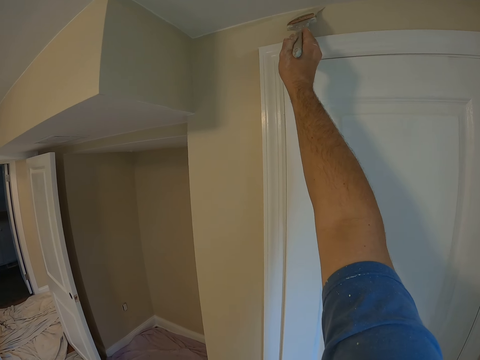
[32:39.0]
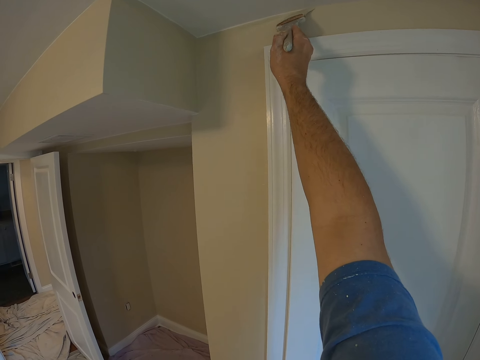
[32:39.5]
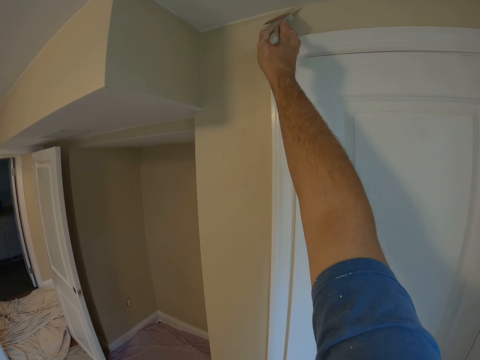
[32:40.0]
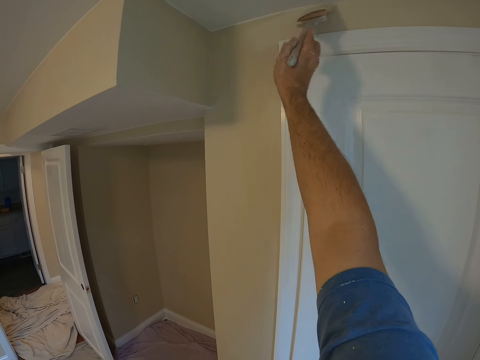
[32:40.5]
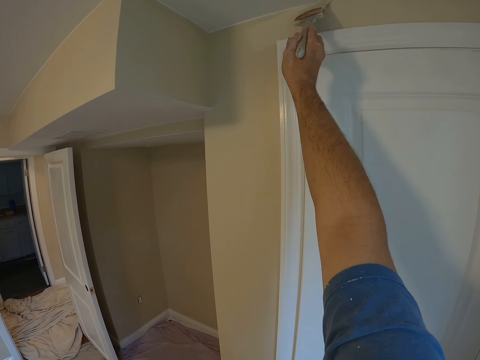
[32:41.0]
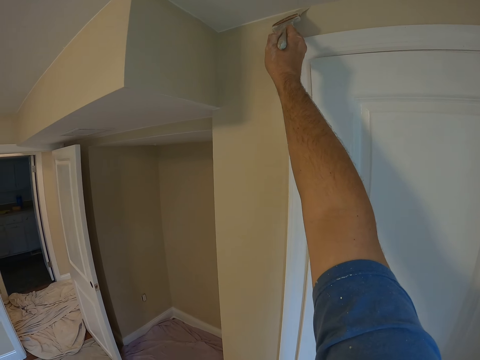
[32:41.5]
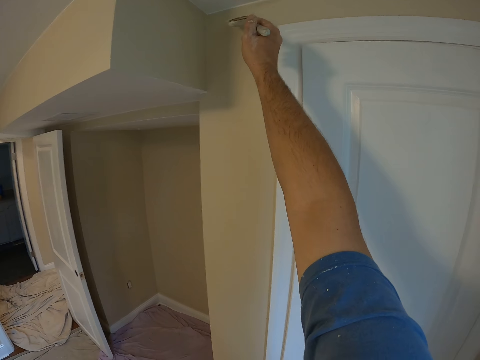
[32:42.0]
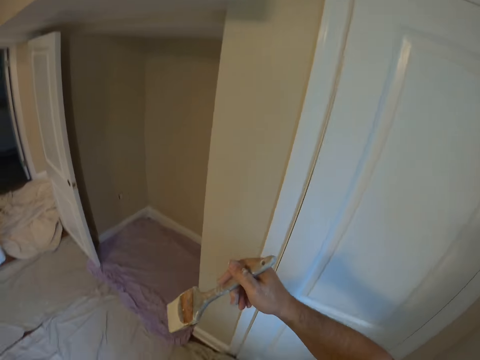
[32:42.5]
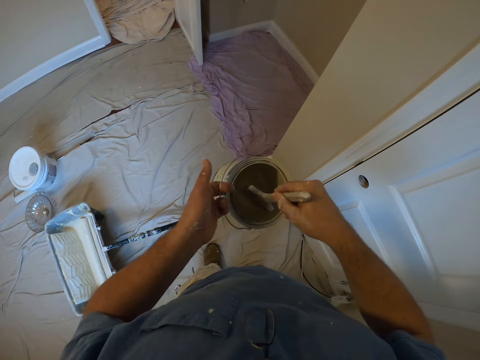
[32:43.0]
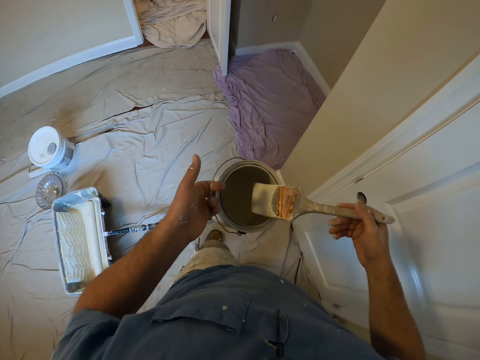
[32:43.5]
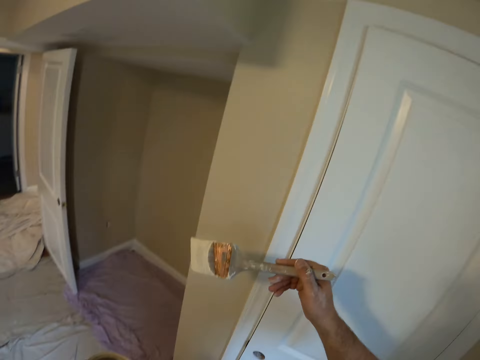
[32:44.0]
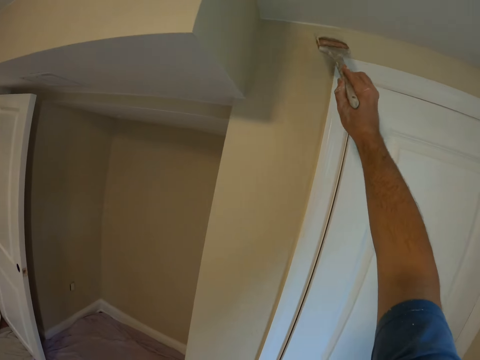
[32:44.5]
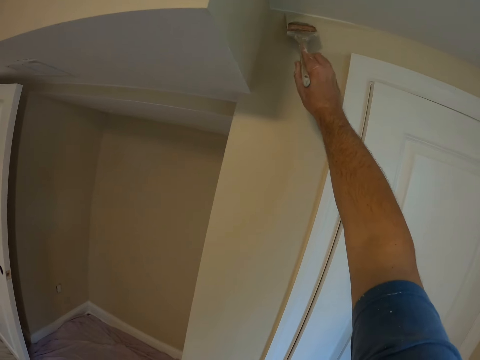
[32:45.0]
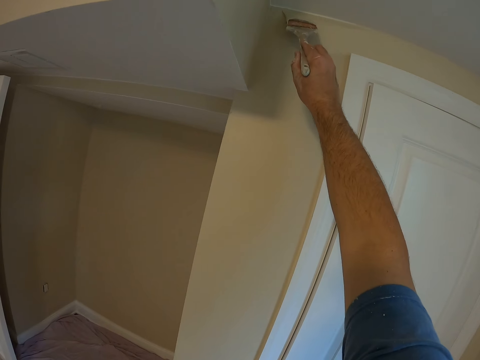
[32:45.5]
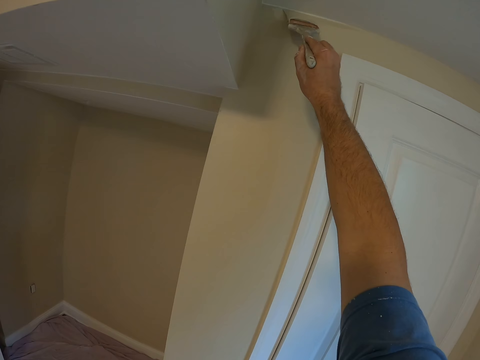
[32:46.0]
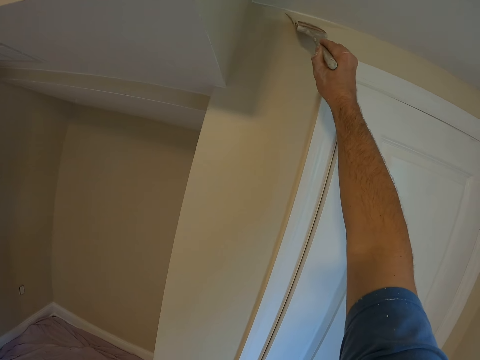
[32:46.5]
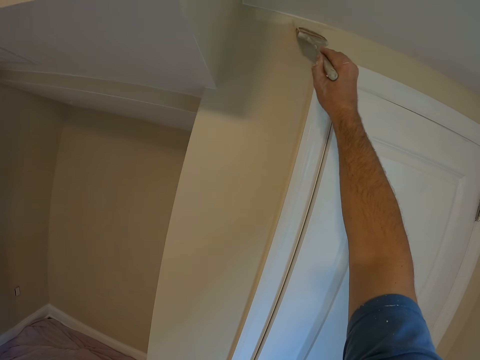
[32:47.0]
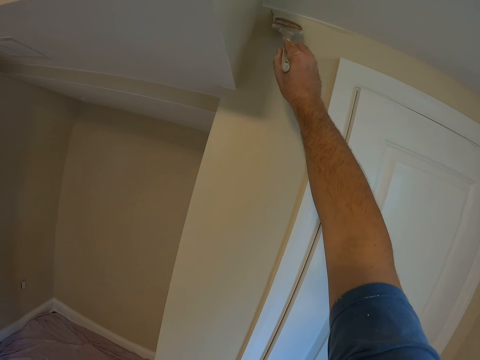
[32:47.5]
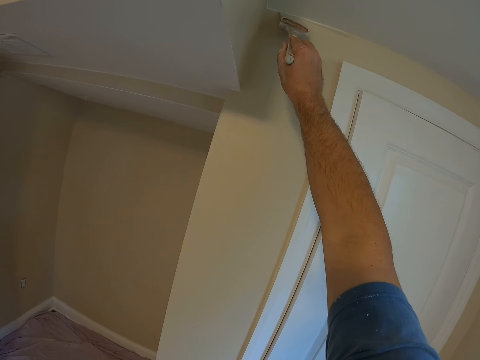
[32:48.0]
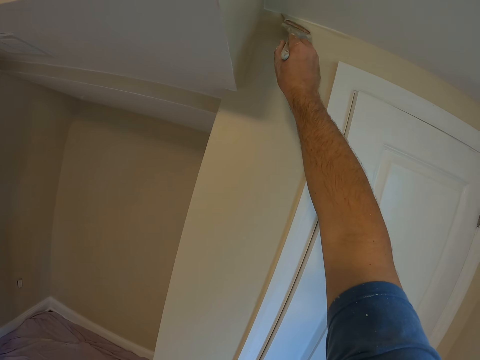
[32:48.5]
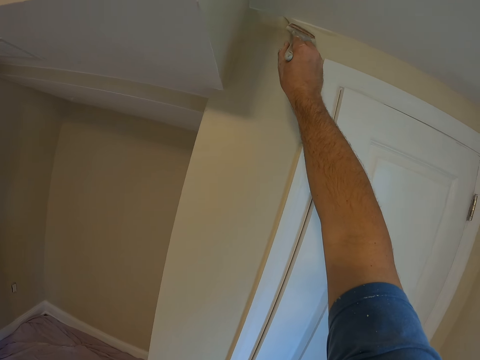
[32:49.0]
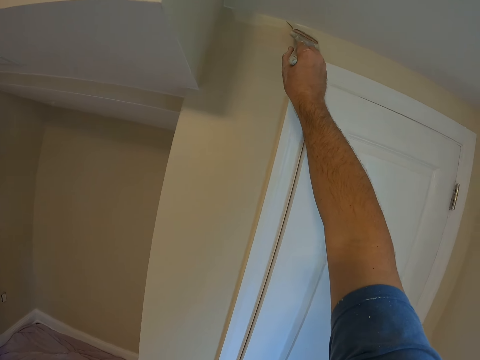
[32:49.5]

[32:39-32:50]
The camera wearer dips the brush in his right hand into the paint container in his left hand. He paints a wall using a paintbrush.

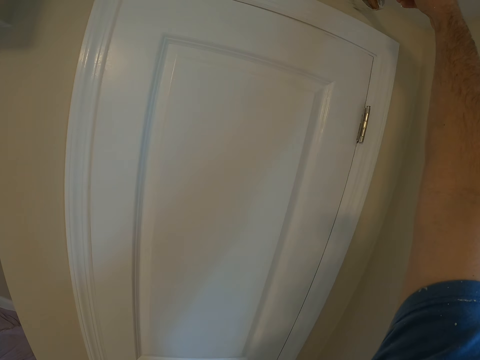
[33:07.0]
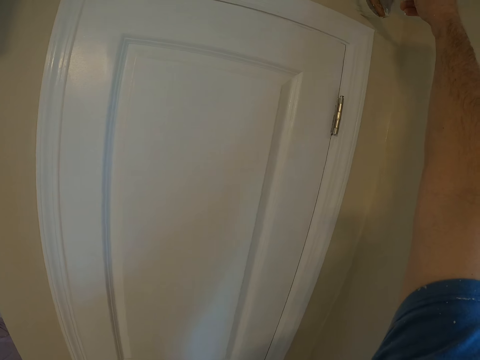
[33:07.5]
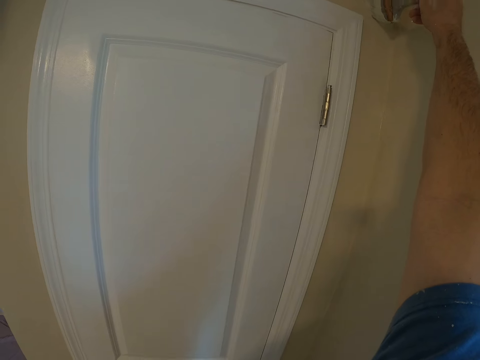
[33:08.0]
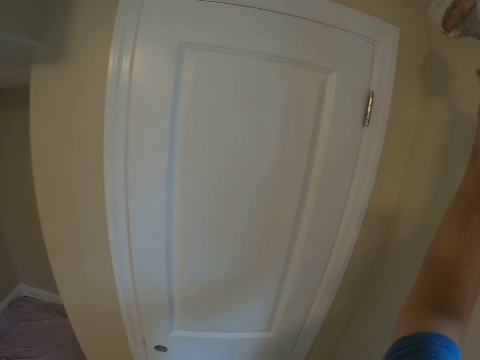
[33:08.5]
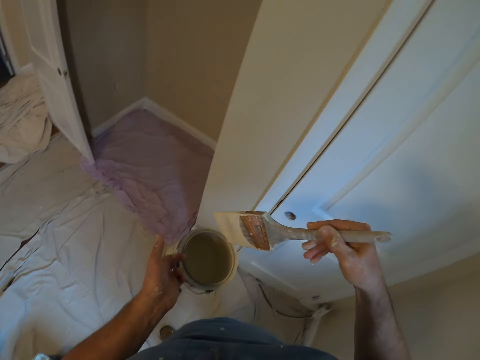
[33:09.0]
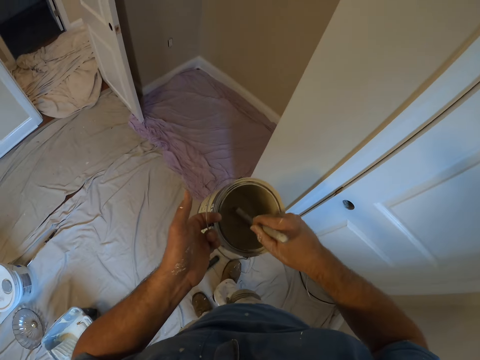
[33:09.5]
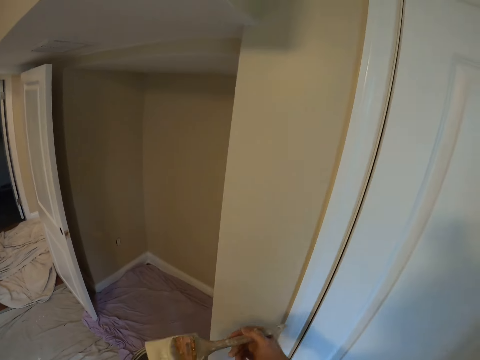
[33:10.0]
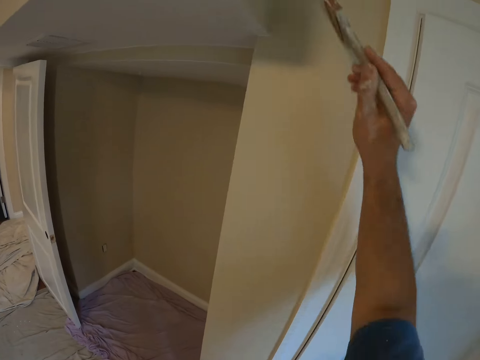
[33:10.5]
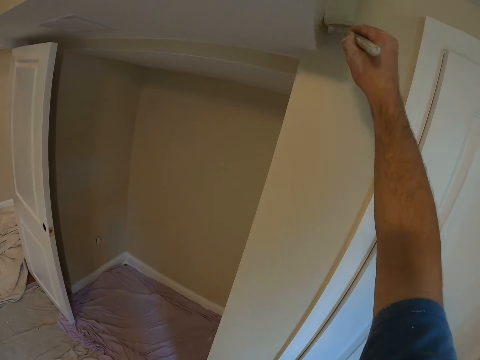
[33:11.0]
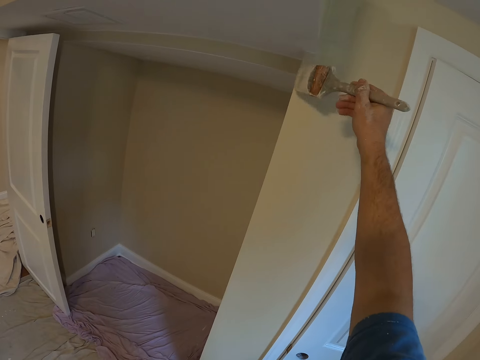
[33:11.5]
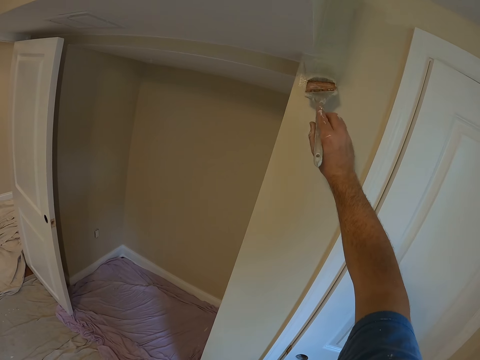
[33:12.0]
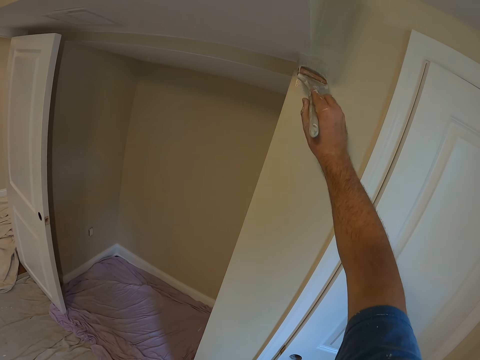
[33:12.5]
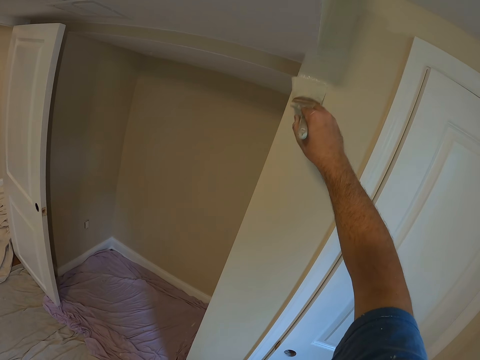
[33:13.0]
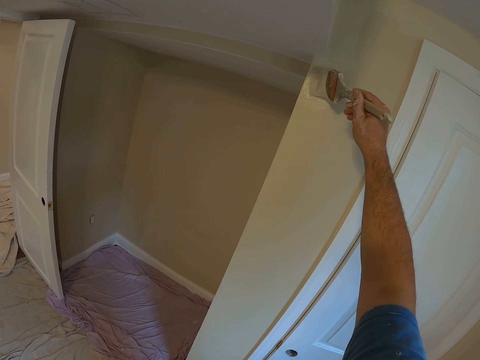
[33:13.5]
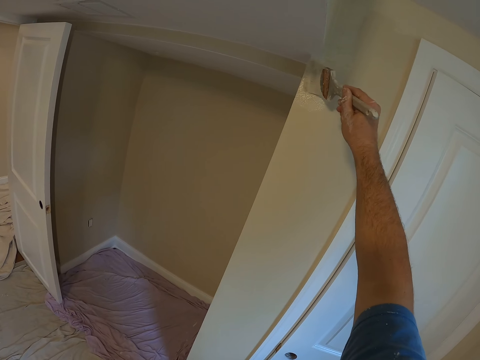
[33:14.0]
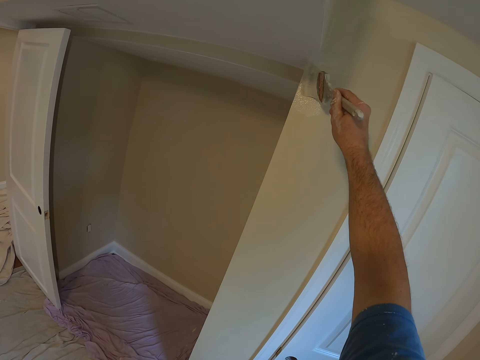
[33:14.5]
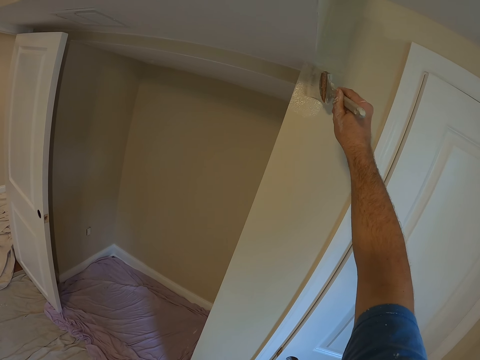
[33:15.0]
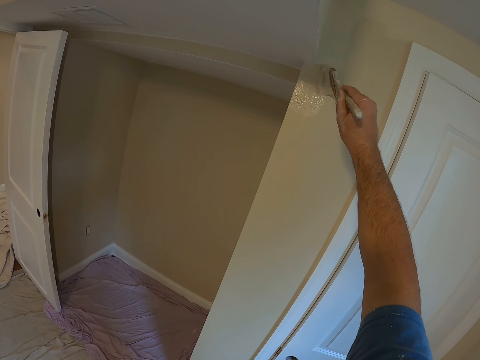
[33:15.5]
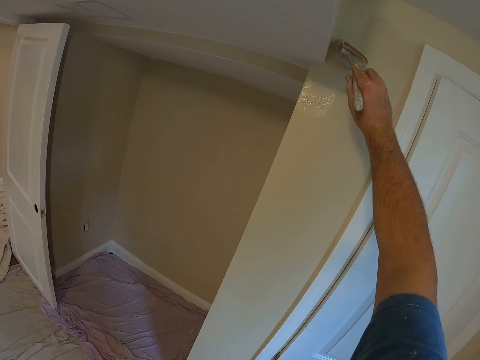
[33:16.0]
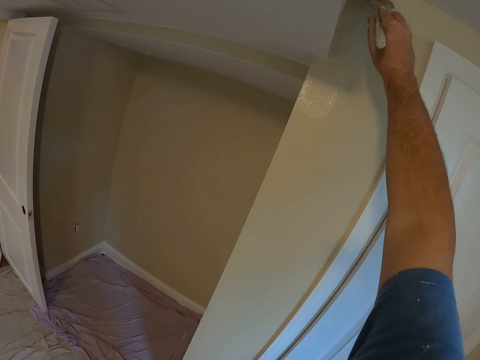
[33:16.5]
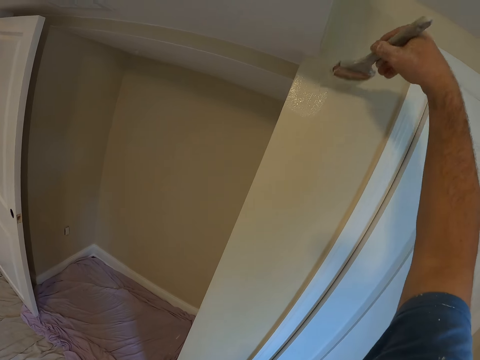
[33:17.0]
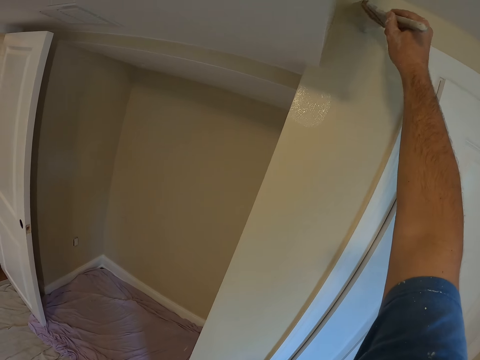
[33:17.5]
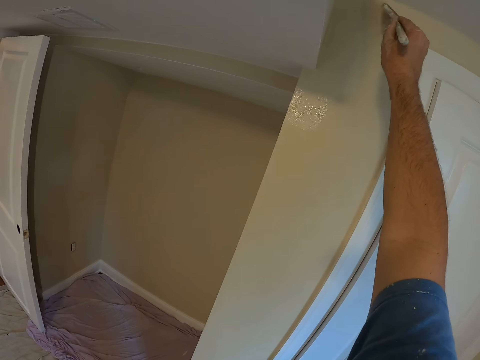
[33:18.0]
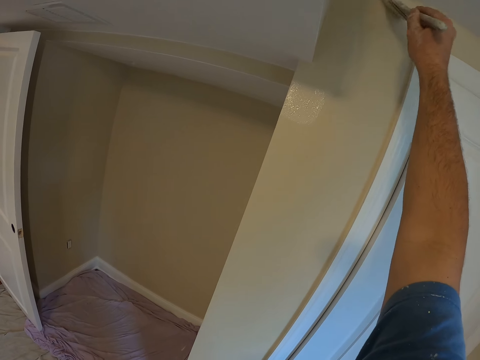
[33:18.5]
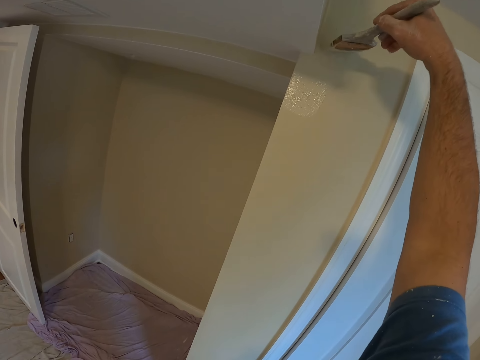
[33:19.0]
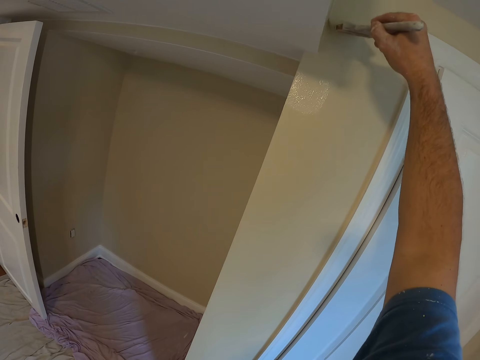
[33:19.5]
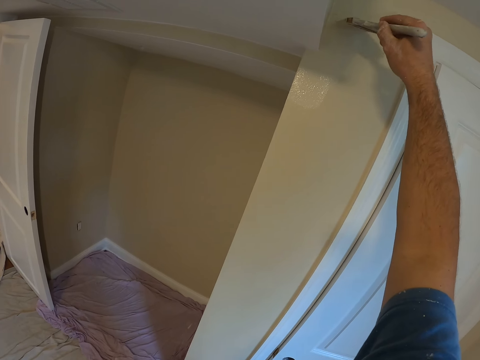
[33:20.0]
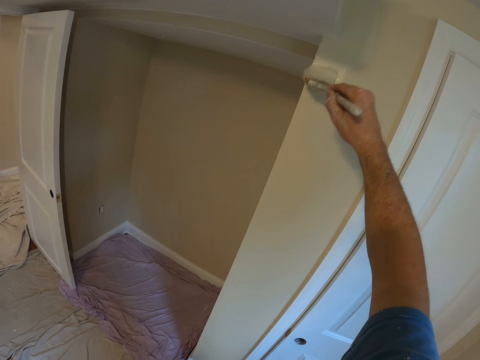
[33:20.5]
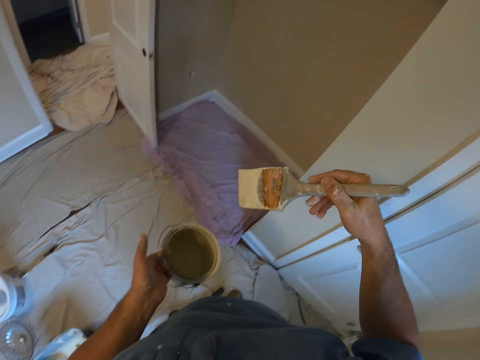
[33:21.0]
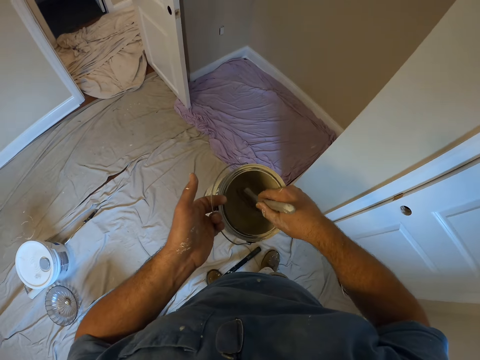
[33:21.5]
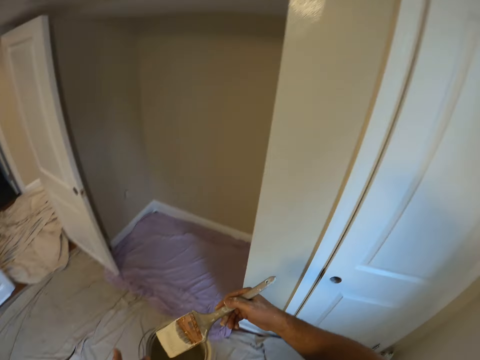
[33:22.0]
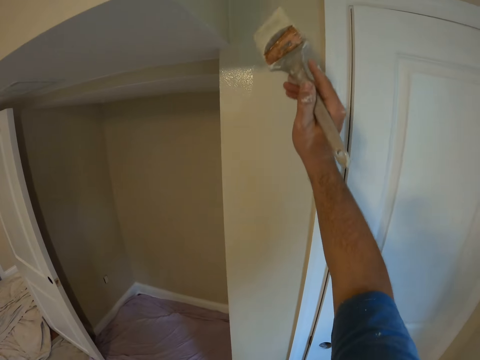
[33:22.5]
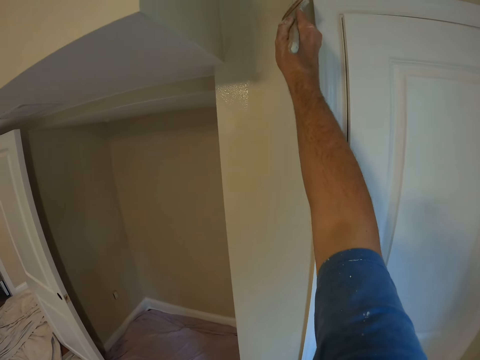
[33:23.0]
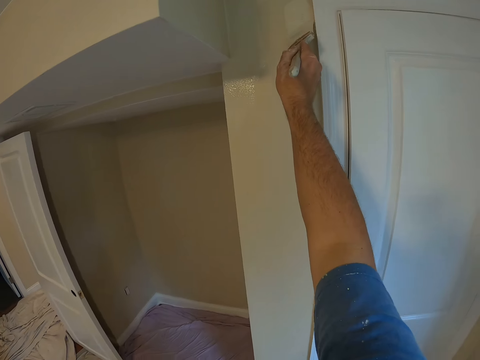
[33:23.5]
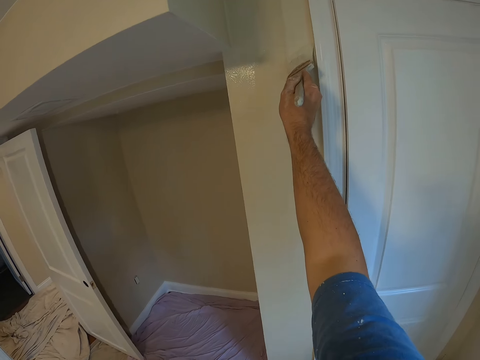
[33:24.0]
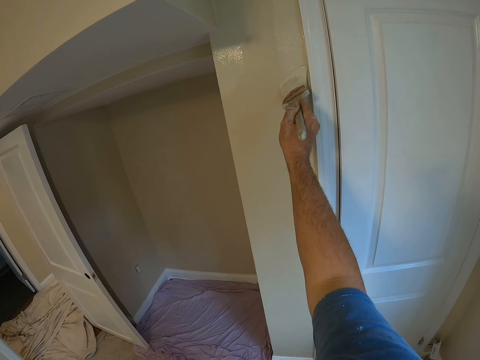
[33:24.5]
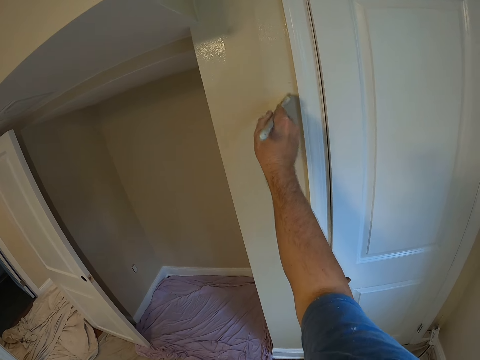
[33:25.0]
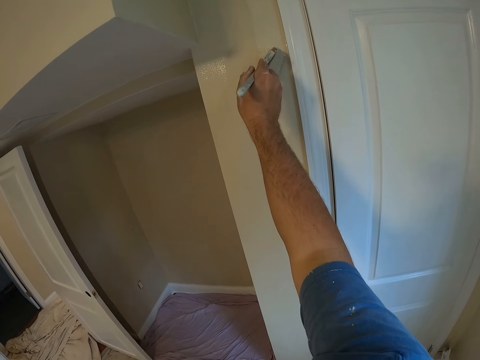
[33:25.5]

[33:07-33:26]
The camera wearer dips the brush in his right hand into the paint container in his left hand. He paints the wall using the paintbrush. He dips the brush in his right hand into the paint container in his left hand. He paints the wall using the paintbrush.
